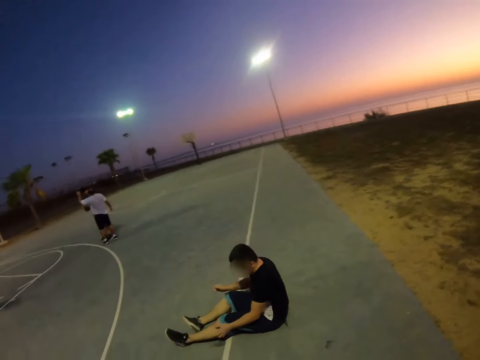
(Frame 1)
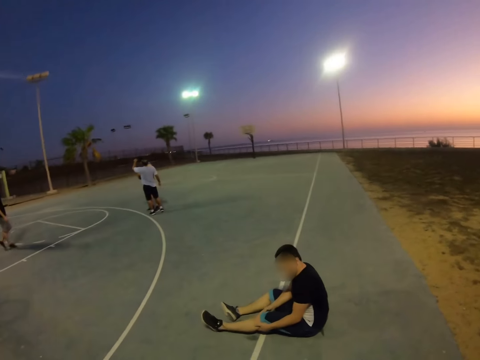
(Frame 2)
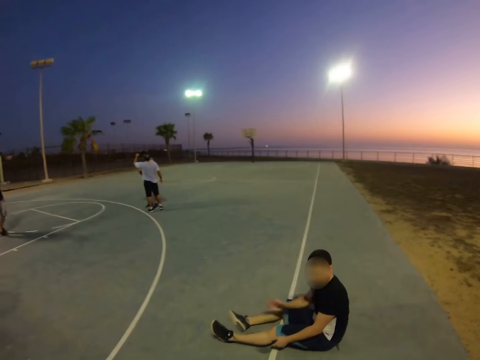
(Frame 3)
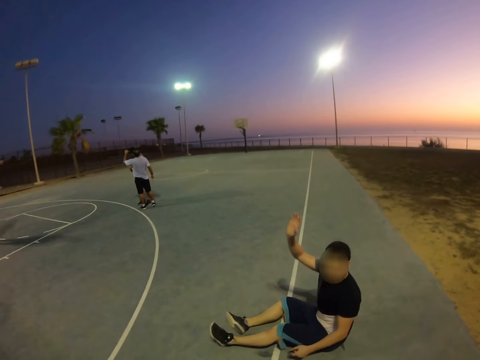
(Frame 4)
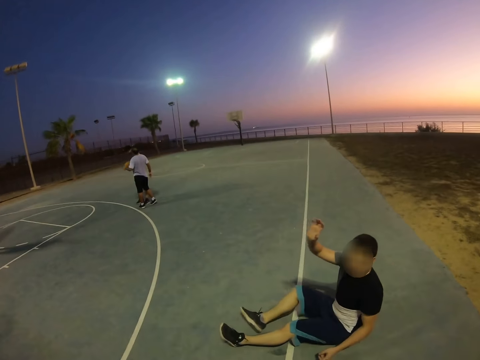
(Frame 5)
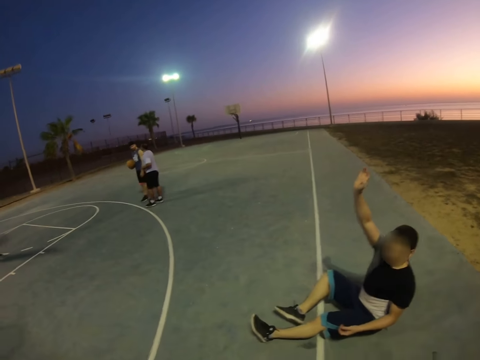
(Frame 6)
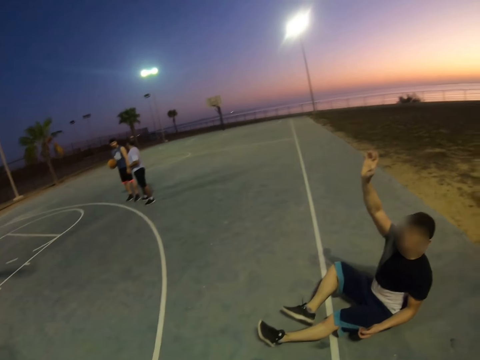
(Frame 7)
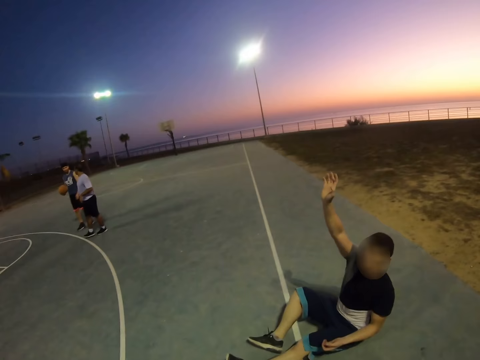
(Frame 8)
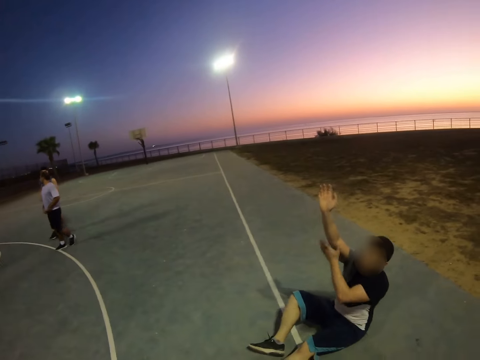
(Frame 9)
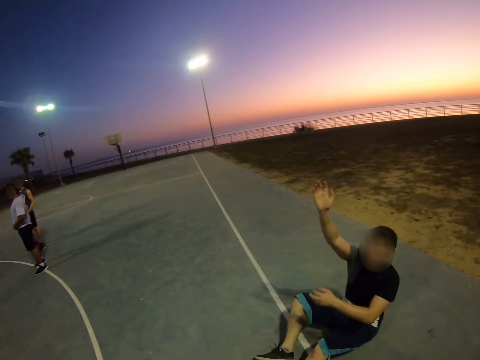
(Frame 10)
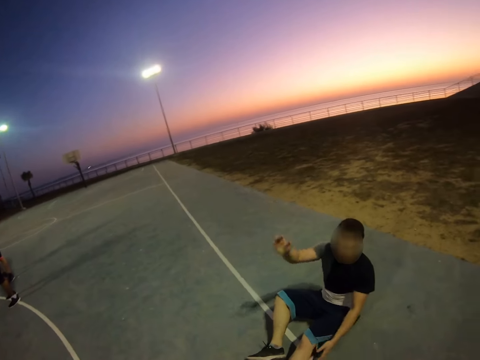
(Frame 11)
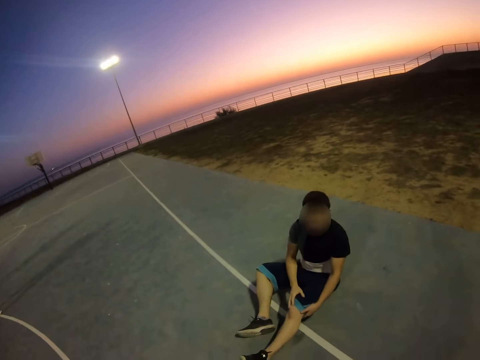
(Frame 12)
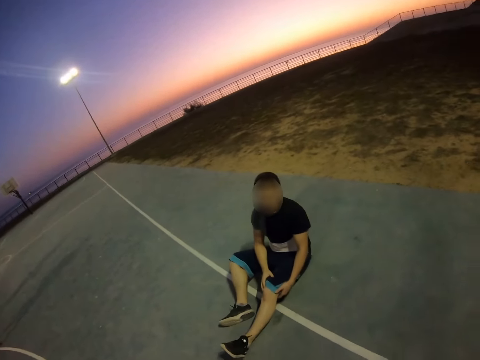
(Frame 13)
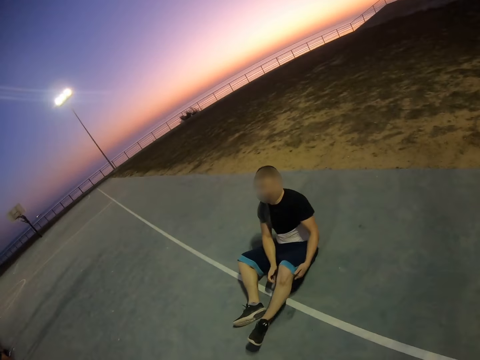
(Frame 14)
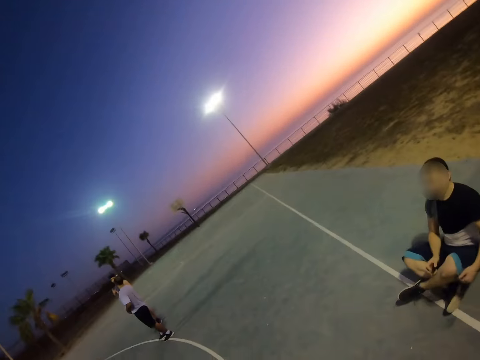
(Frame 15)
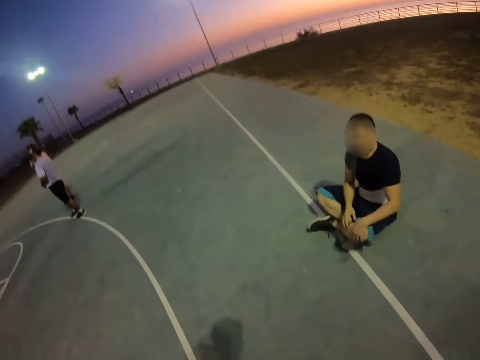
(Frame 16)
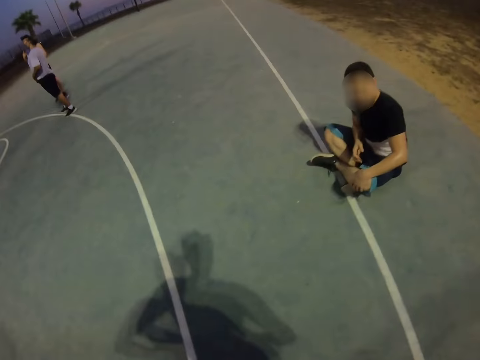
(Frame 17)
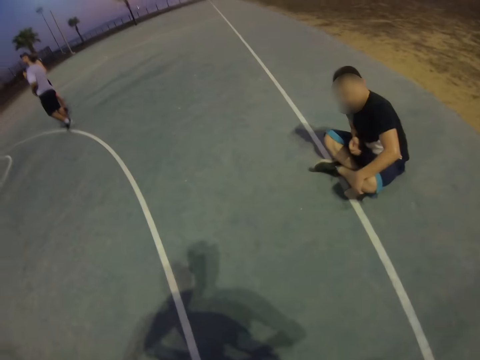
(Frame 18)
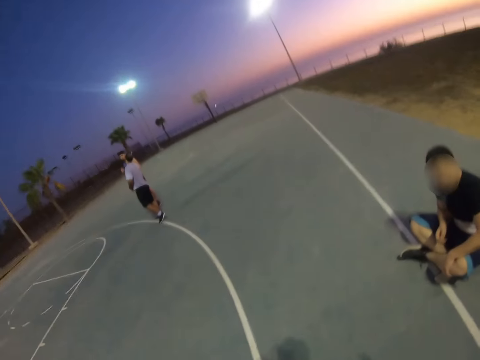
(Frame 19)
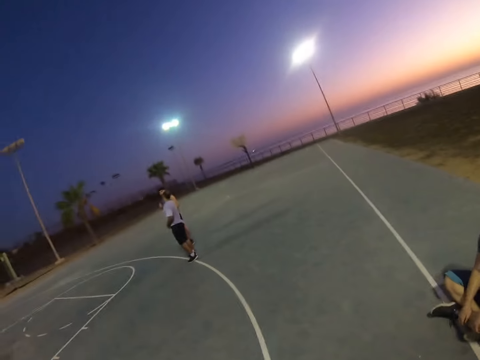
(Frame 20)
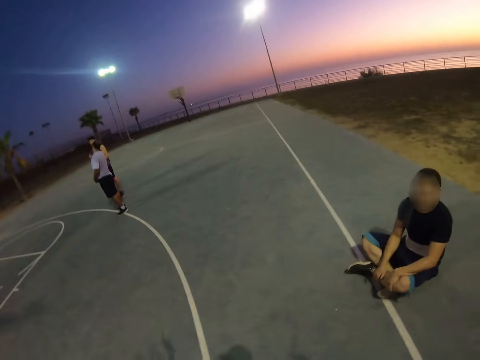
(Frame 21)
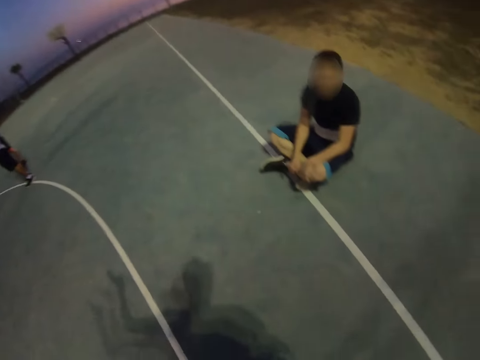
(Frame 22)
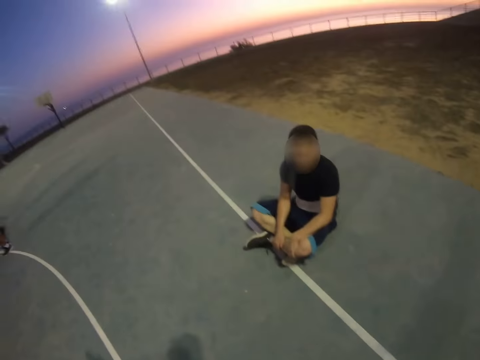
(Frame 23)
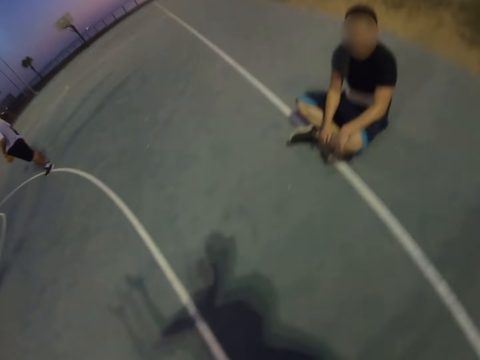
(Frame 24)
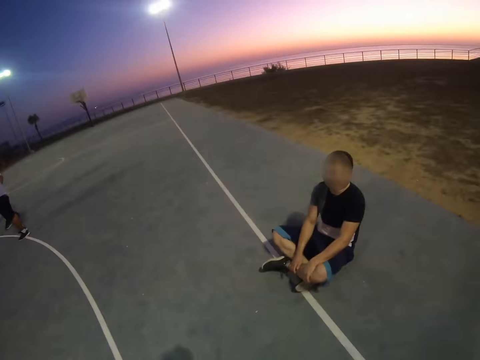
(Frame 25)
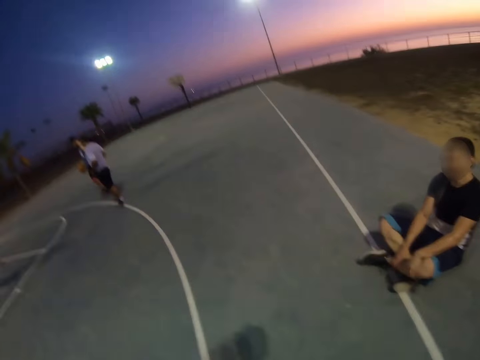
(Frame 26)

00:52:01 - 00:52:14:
A man raises his hands up. The camera wearer dialogues with the man.

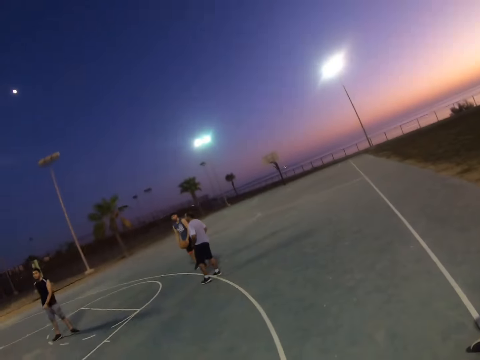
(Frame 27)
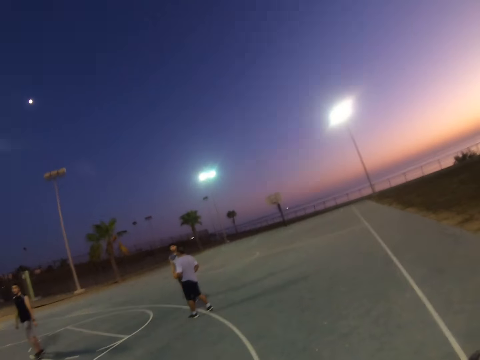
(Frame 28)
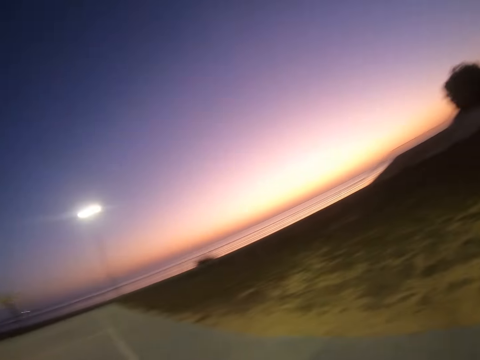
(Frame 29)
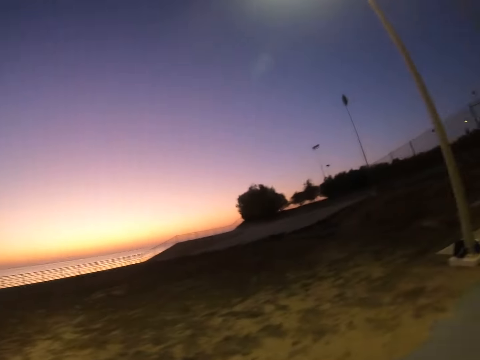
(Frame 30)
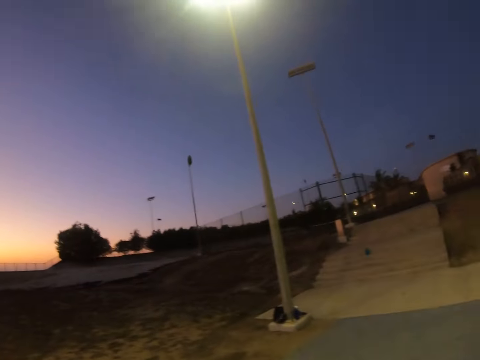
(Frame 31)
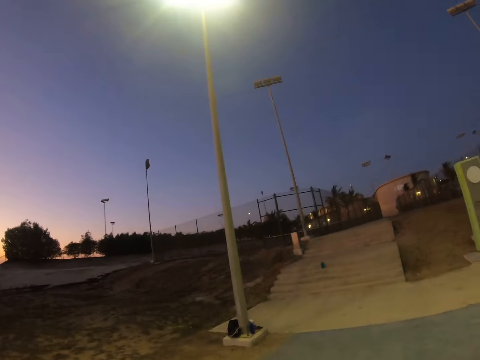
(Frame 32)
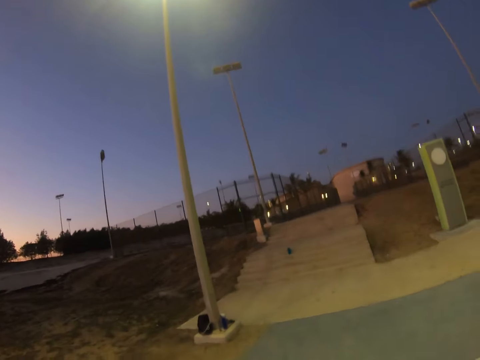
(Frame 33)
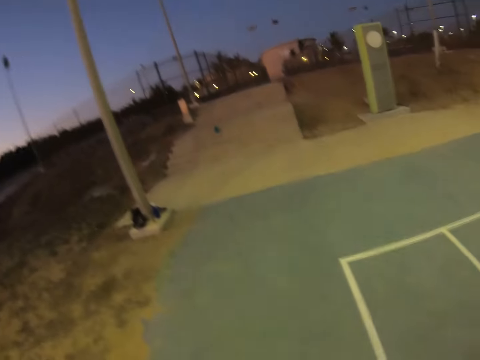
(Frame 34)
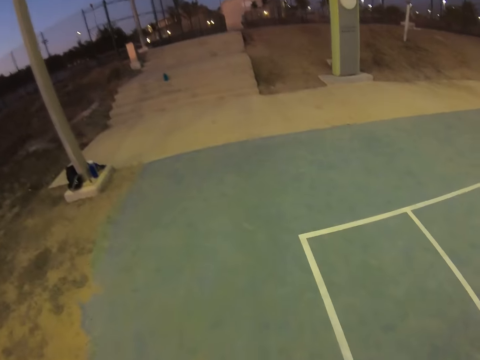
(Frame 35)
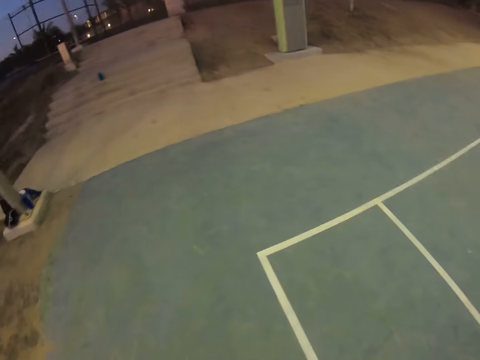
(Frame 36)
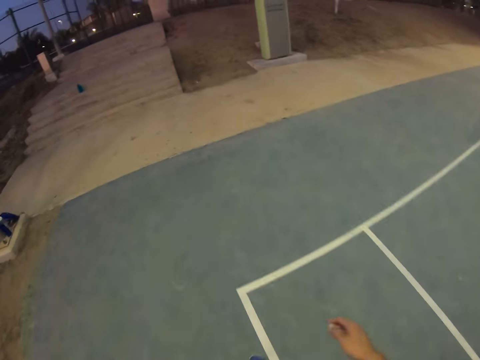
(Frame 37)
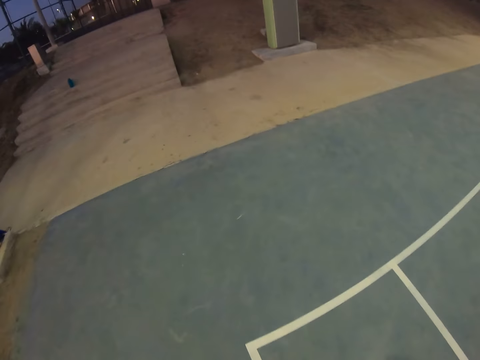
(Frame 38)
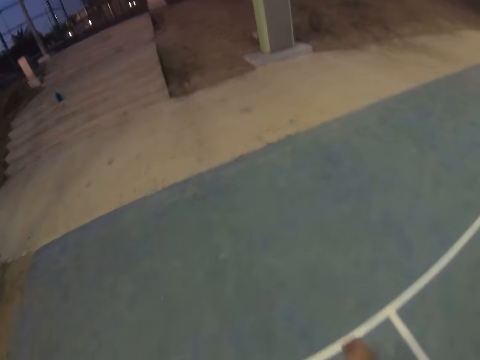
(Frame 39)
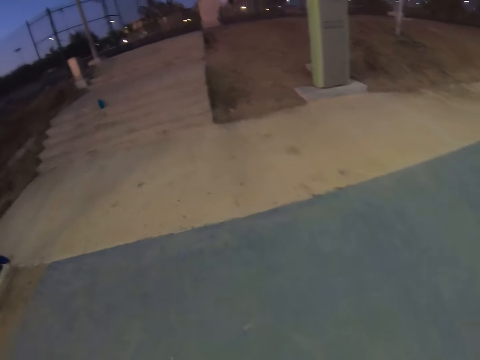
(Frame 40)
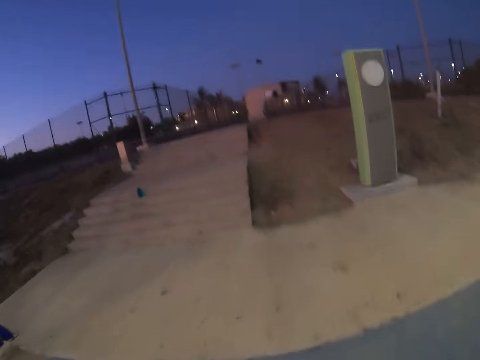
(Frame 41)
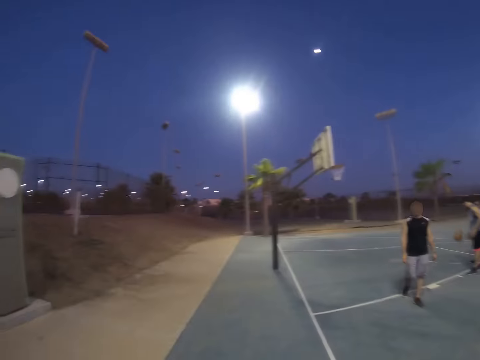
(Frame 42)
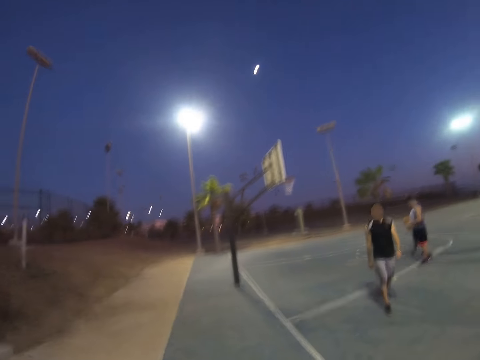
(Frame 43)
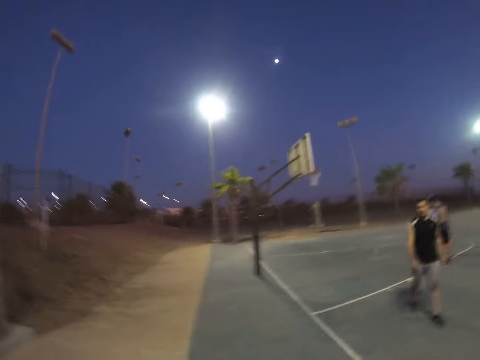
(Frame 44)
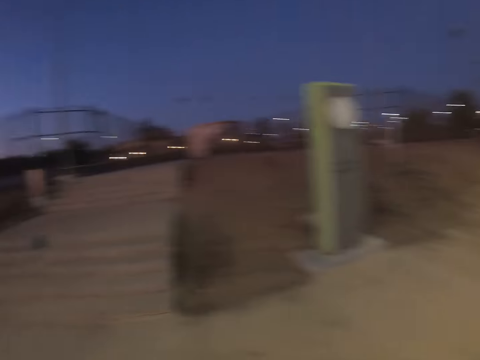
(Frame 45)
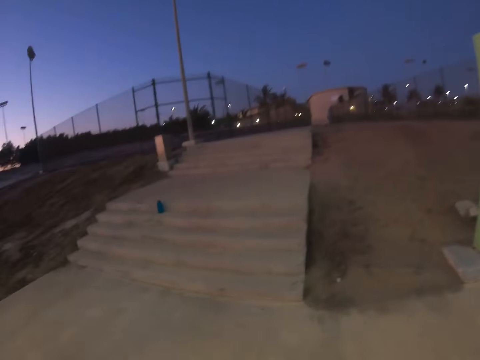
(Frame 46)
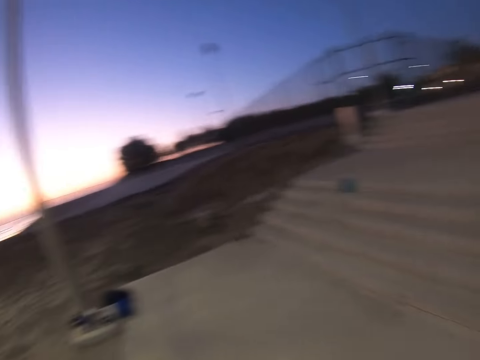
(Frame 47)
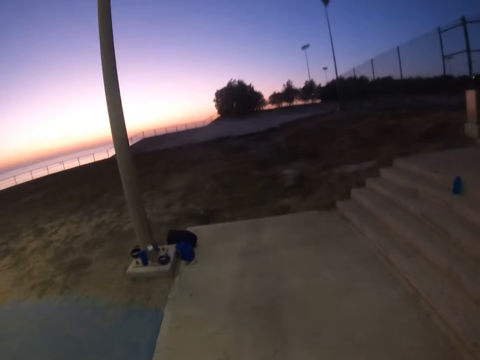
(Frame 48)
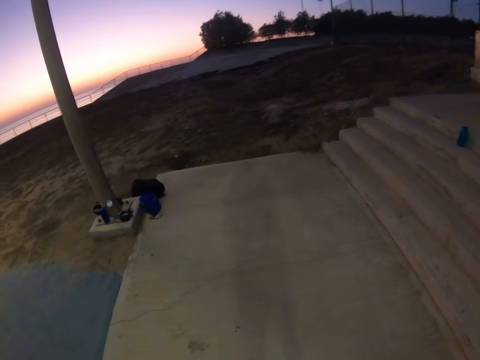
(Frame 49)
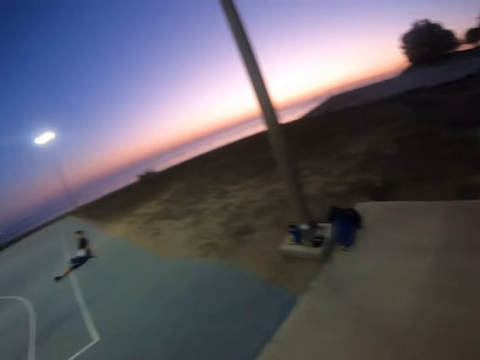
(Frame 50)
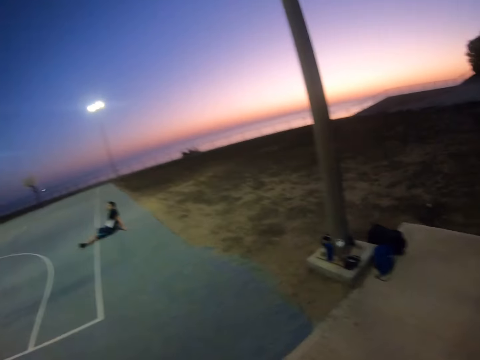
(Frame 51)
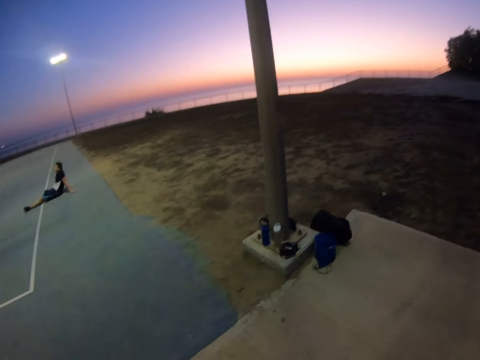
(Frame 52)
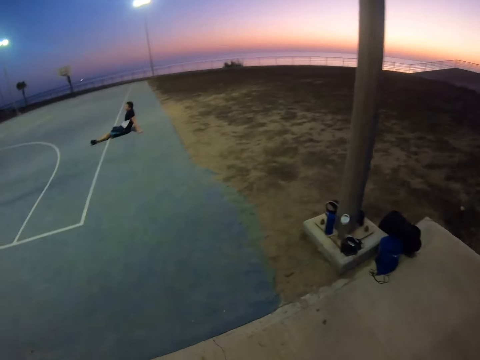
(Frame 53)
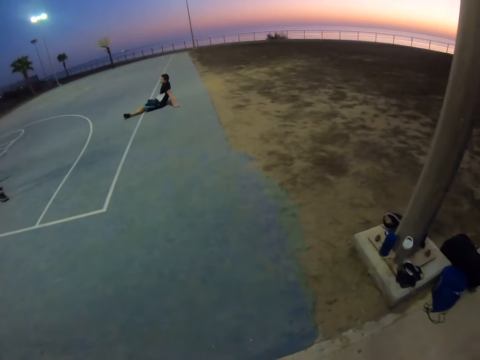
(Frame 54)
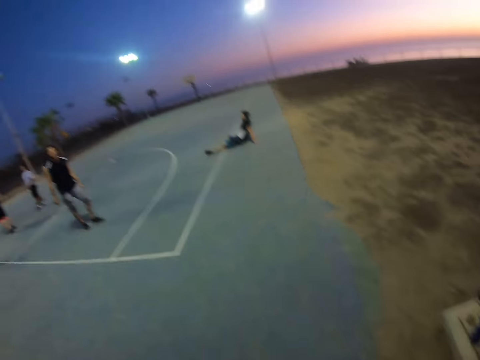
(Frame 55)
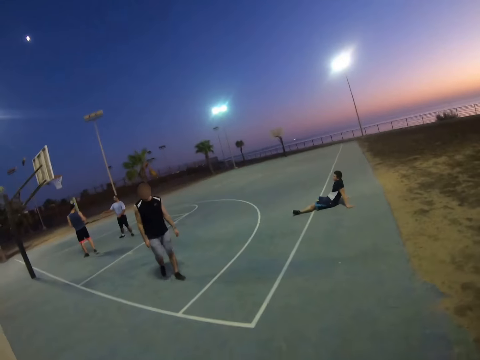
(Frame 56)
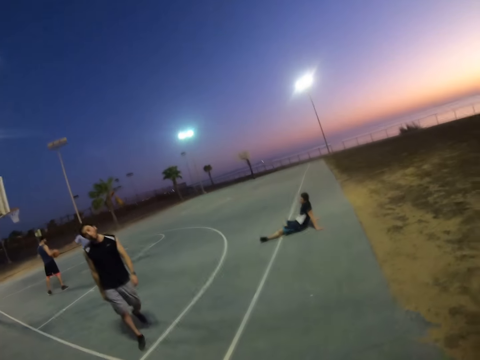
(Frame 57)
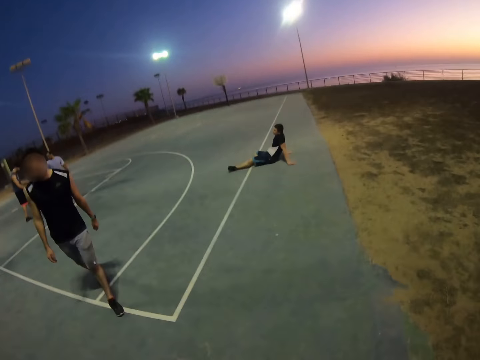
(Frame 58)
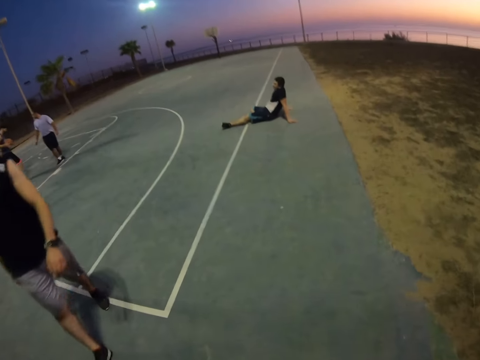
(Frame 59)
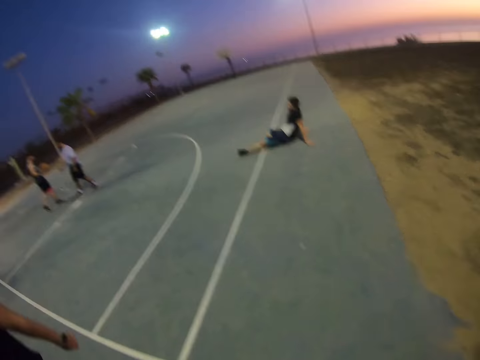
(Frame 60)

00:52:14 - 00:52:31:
The camera wearer looks around the pitch. They turn around the field. They walk out from the pitch. They dialogue with a man. Another man holds a ball. The camera wearer walks to the staircase. They look at another man. They walk to the pitch.
